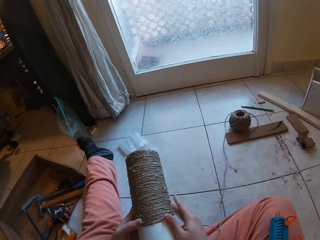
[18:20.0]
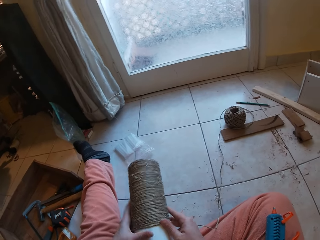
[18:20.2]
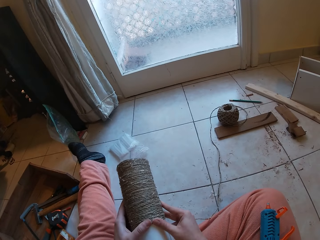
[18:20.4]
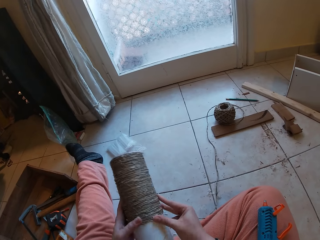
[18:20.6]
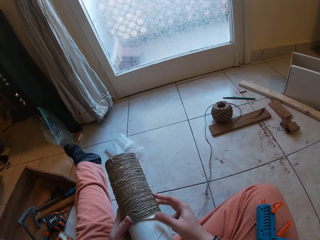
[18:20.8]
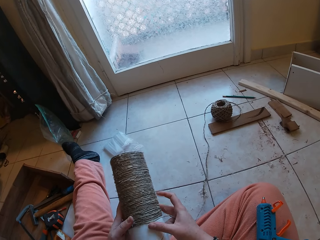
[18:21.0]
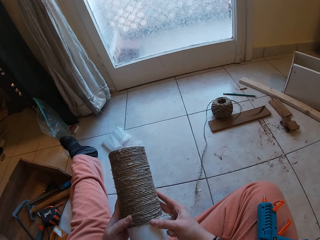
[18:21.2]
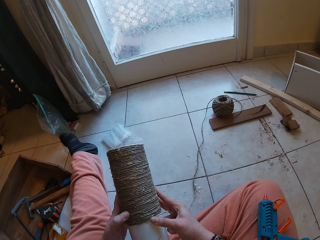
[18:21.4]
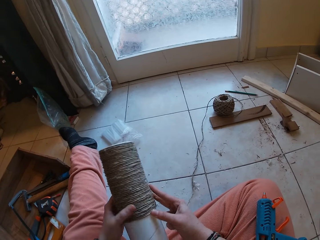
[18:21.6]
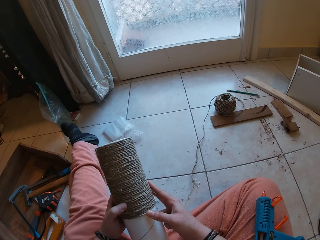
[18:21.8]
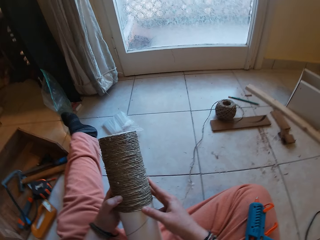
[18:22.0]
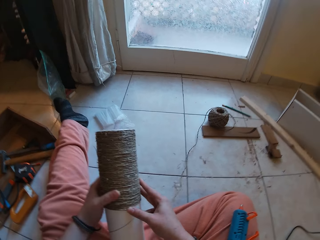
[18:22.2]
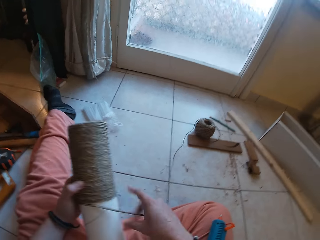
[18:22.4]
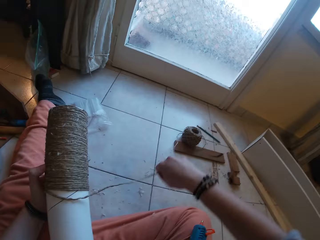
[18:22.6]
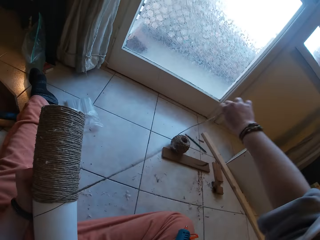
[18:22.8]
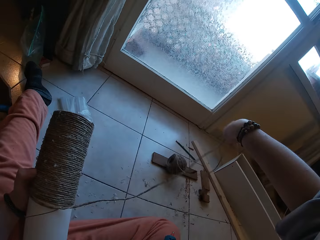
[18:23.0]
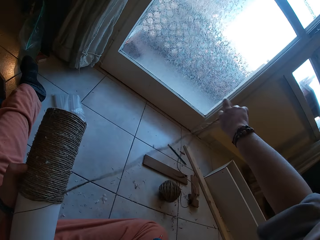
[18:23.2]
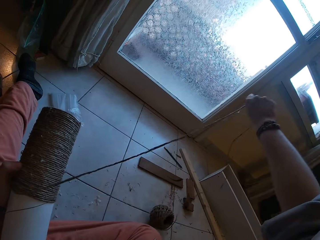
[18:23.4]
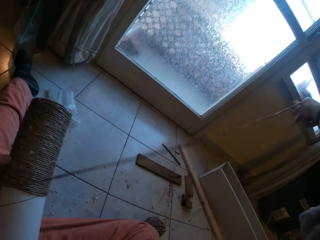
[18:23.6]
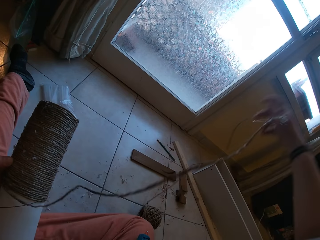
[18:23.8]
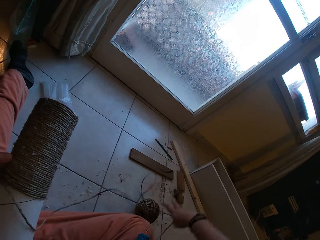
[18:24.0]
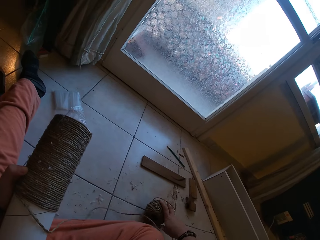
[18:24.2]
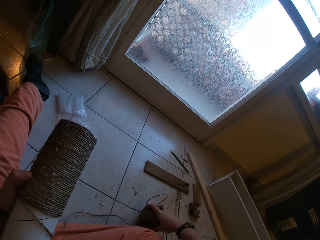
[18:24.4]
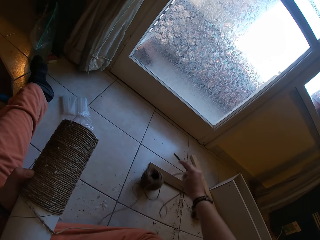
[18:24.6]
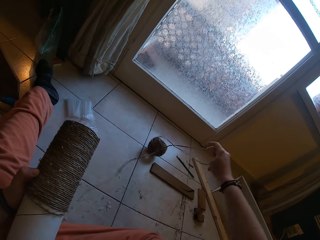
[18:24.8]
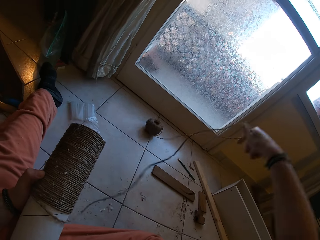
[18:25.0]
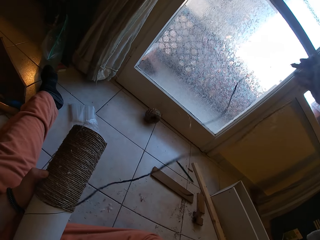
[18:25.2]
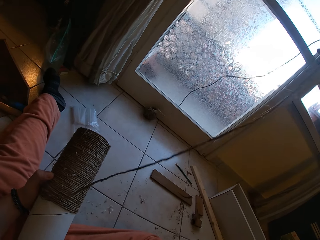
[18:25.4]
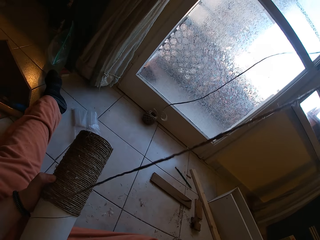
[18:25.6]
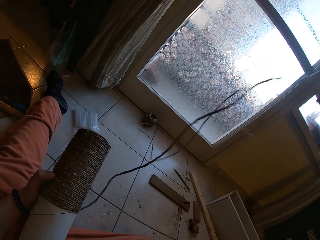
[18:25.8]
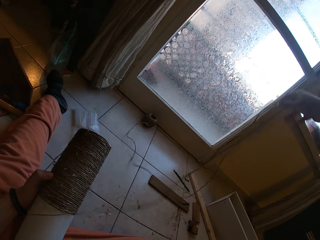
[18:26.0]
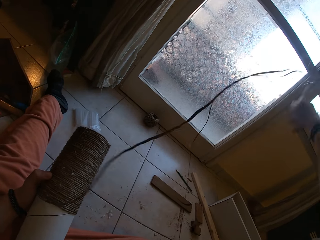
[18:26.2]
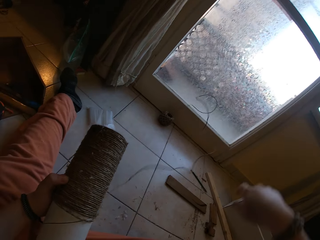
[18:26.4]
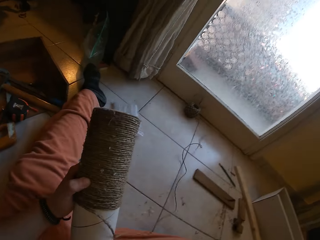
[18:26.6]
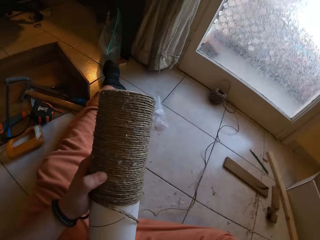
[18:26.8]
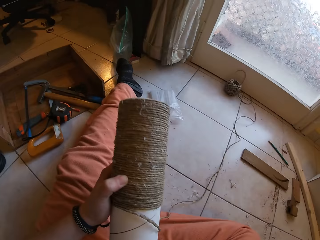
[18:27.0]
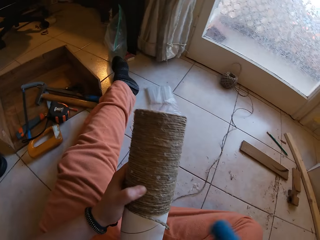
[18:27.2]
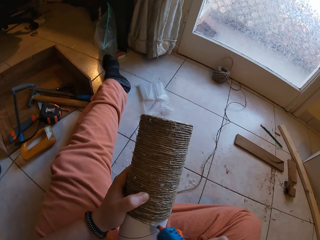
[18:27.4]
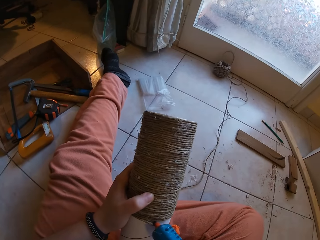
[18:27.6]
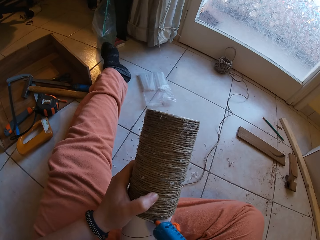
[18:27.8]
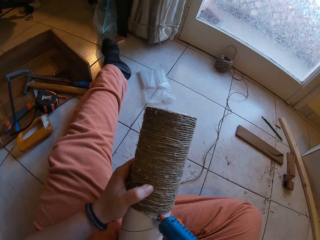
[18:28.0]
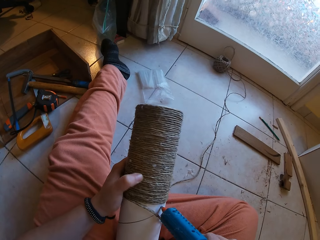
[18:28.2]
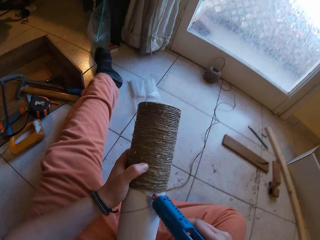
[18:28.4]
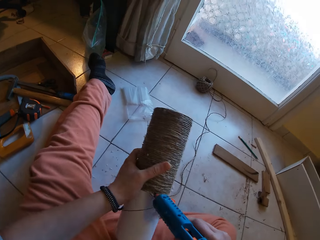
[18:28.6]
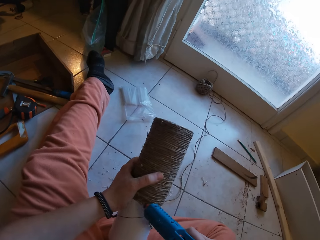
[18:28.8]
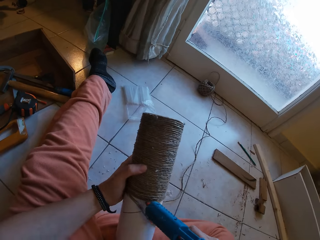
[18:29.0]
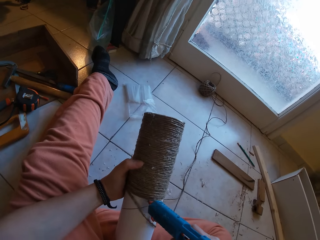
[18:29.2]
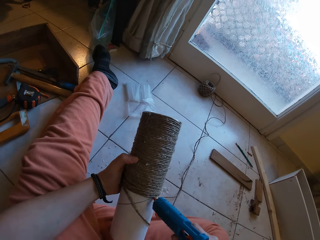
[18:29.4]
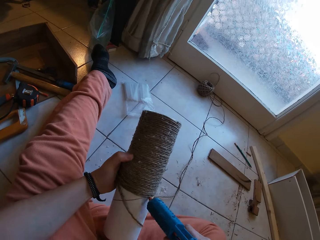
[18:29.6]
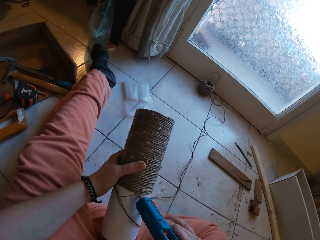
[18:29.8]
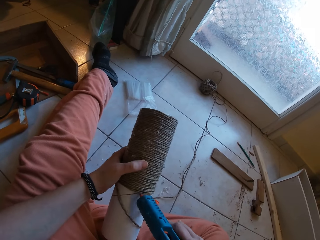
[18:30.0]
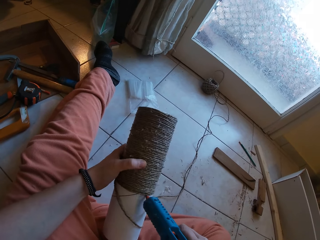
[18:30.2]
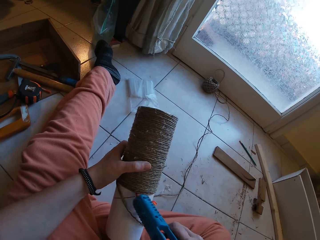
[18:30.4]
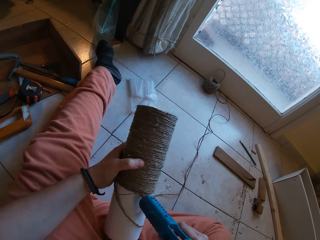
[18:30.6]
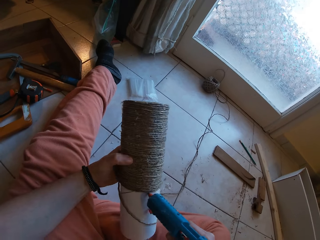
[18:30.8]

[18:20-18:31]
The camera wearer pulls out the rope from a bundle with her right hand. She picks the glue gun from her lap with her right hand. She applies glue on the craft with the glue gun in her right hand.

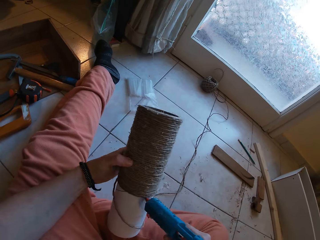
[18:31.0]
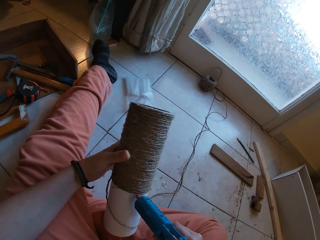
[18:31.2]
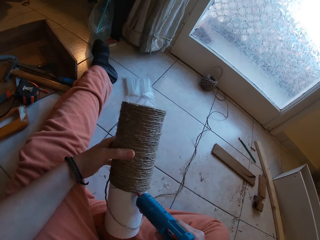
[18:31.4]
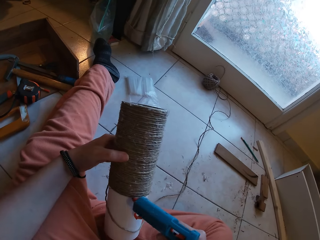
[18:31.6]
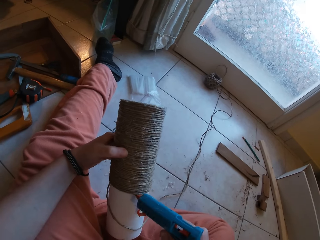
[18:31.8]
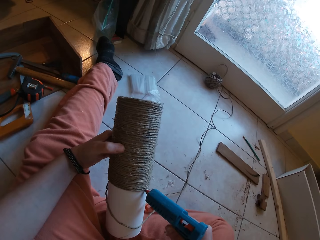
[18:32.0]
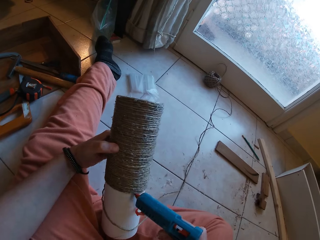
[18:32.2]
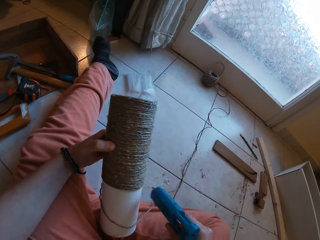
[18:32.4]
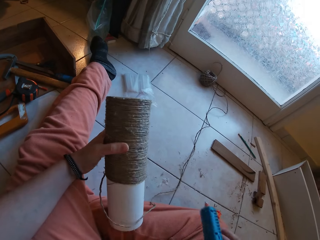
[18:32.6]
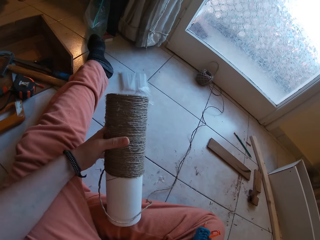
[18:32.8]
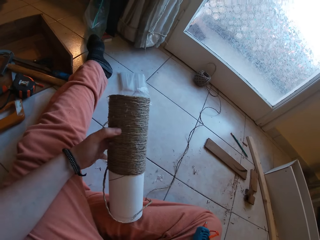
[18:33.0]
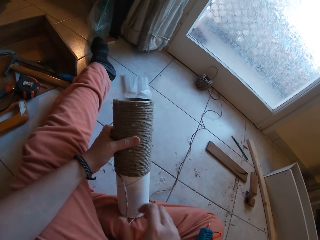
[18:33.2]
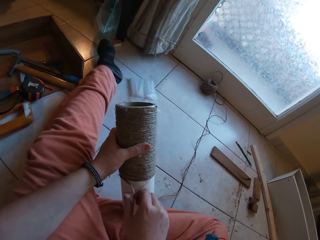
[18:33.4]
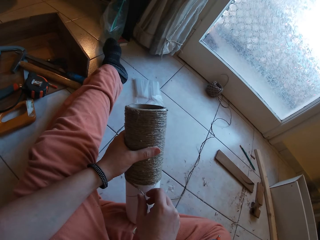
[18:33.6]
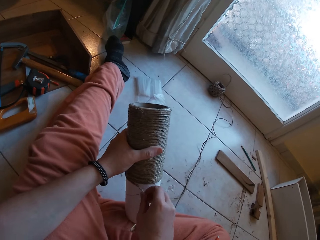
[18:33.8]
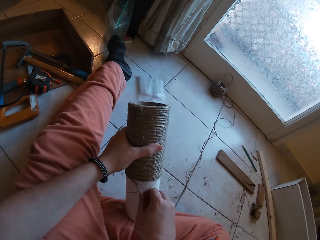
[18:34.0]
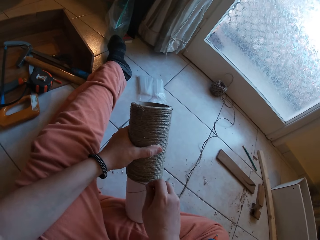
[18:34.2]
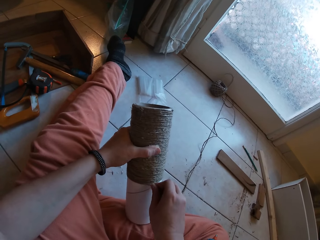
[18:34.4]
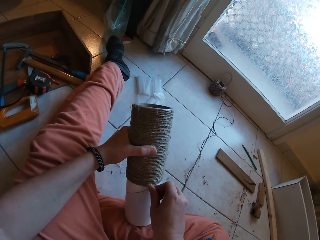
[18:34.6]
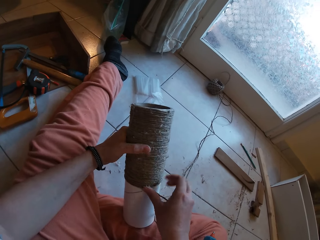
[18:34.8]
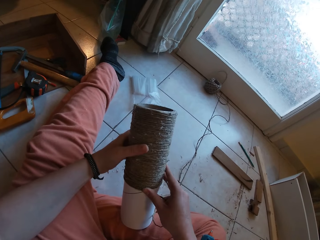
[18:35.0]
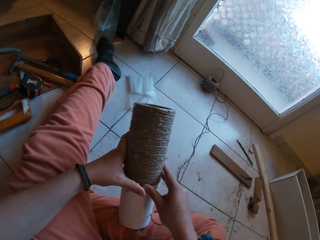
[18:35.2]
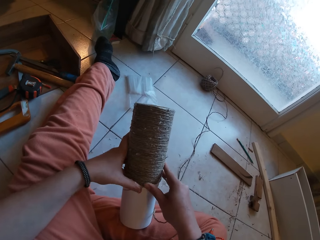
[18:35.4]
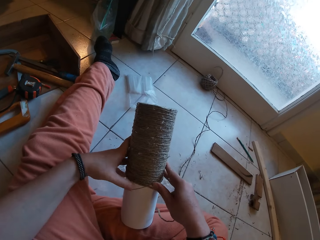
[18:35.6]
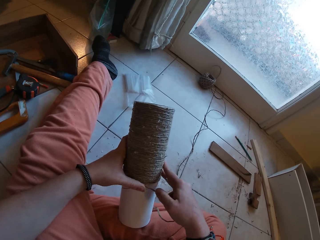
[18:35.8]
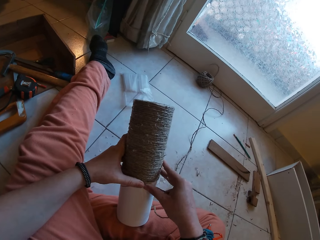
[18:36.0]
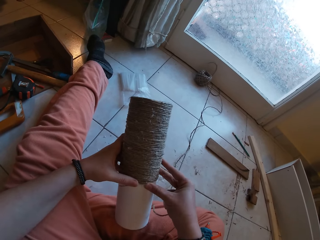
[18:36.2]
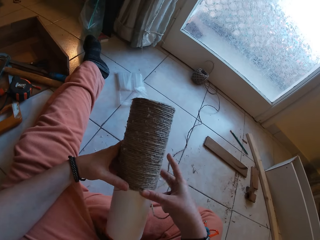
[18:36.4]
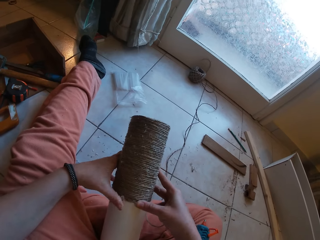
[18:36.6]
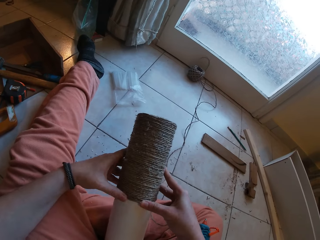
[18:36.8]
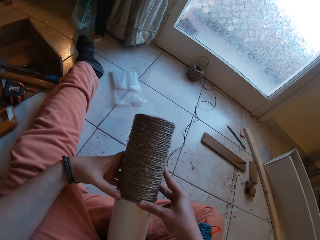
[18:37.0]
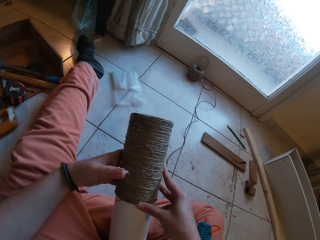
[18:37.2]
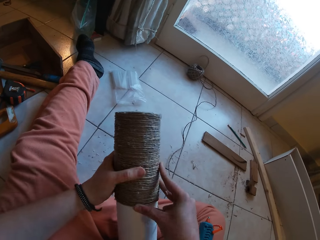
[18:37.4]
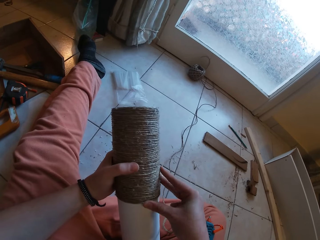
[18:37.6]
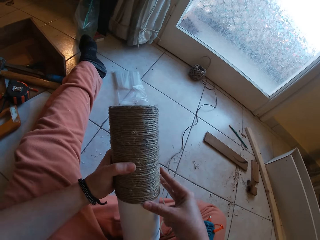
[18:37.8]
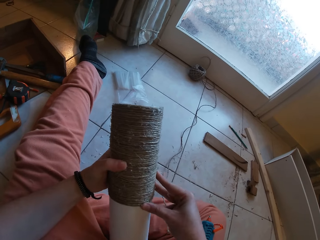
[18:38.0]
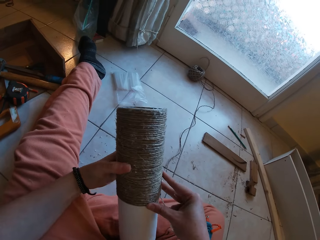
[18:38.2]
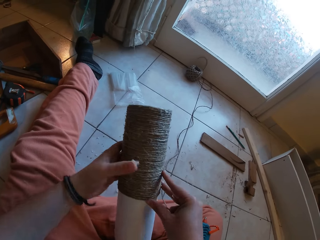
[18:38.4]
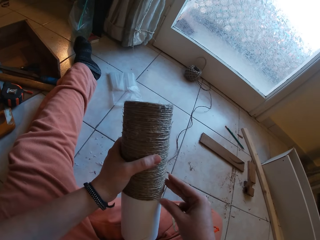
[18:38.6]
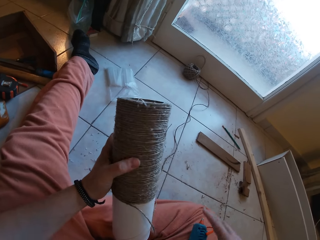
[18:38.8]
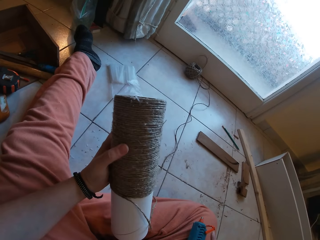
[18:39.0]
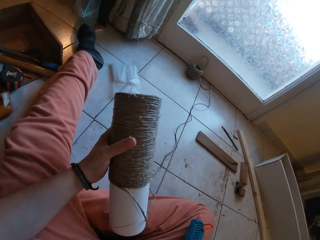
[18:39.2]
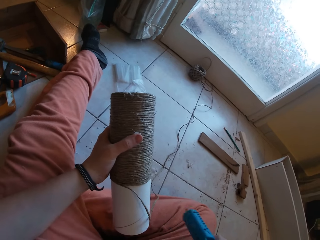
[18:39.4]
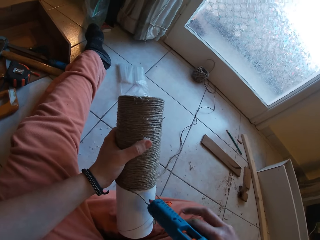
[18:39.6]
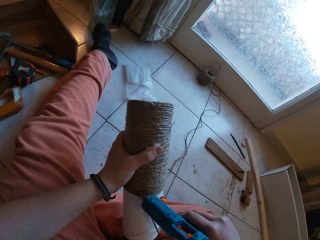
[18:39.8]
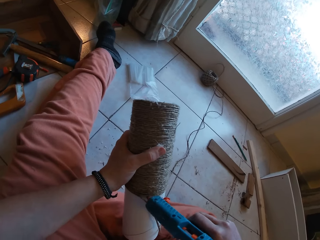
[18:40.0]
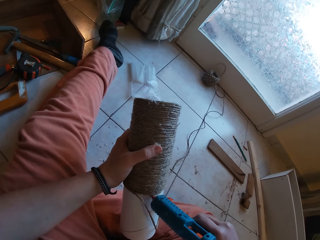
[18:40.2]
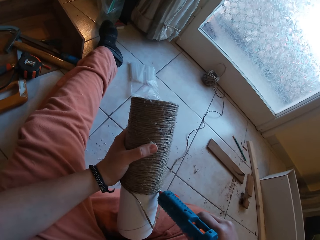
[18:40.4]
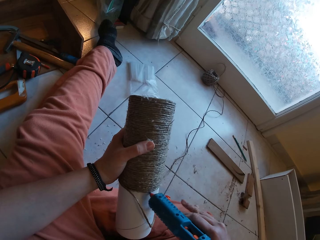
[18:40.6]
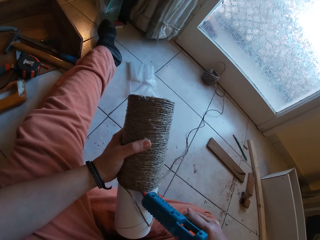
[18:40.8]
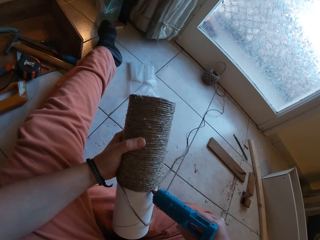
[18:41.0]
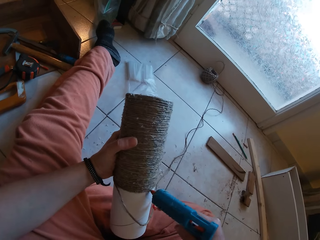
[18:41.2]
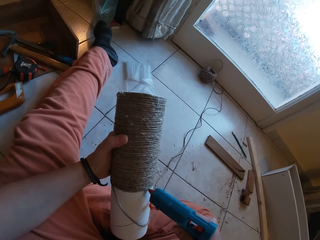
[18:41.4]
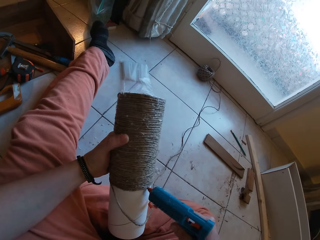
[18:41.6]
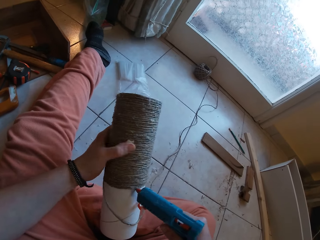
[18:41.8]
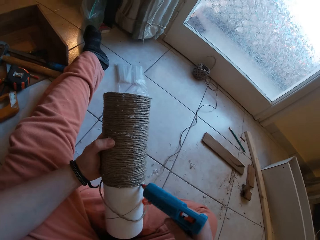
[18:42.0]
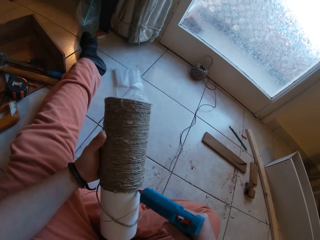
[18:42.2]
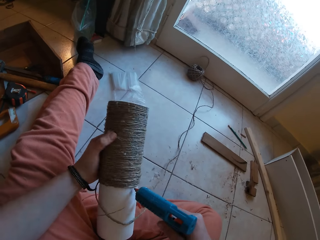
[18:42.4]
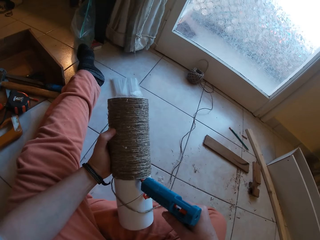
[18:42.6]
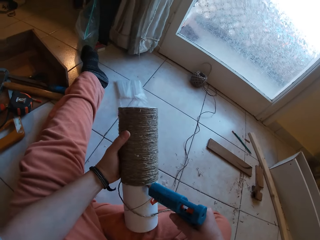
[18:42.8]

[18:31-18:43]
The camera wearer drops the glue gun on her lap with her right hand. She gums the rope on the craft with both hands. She picks the glue gun from her lap with her right hand. She applies glue on the craft with the glue gun in her right hand.
